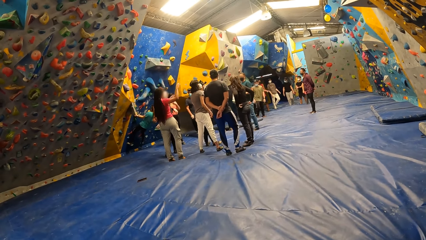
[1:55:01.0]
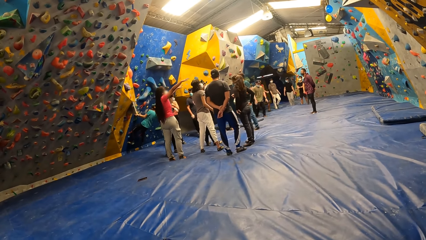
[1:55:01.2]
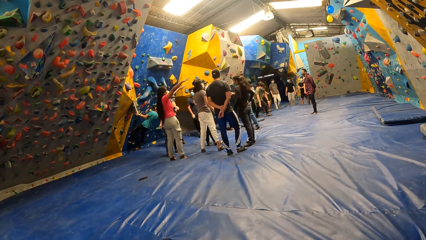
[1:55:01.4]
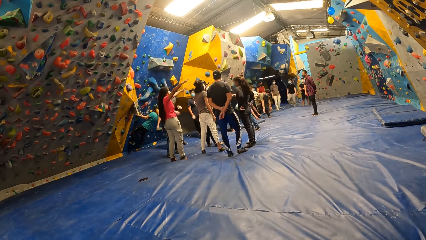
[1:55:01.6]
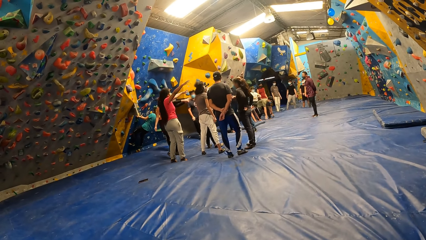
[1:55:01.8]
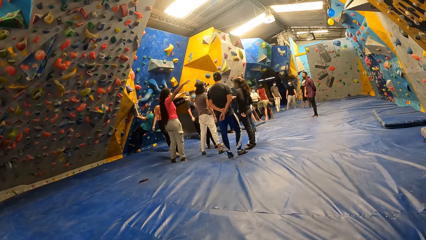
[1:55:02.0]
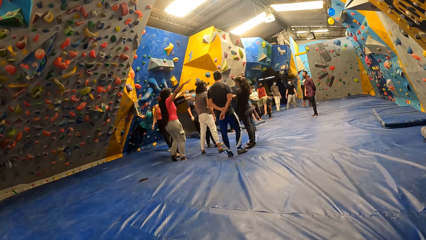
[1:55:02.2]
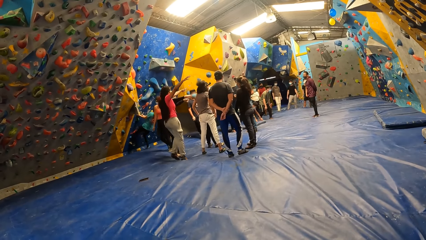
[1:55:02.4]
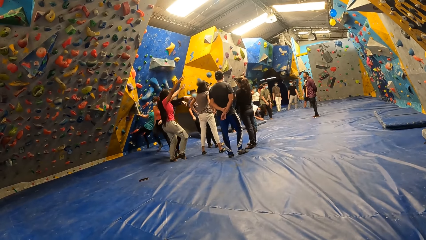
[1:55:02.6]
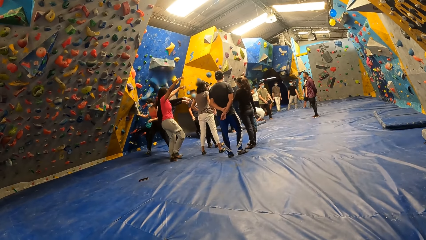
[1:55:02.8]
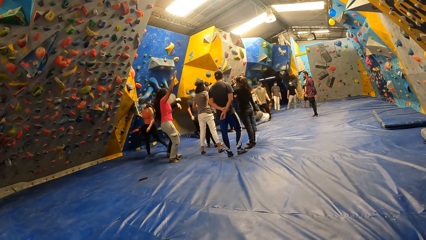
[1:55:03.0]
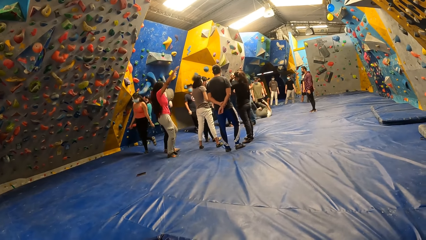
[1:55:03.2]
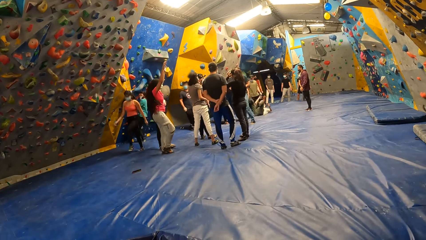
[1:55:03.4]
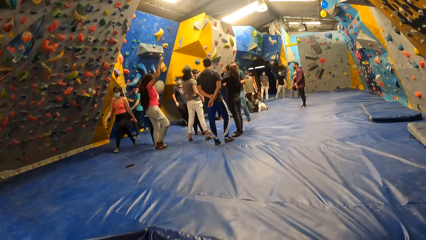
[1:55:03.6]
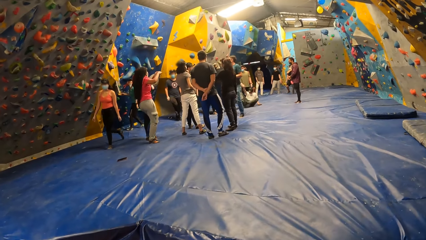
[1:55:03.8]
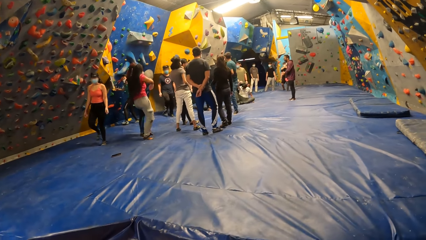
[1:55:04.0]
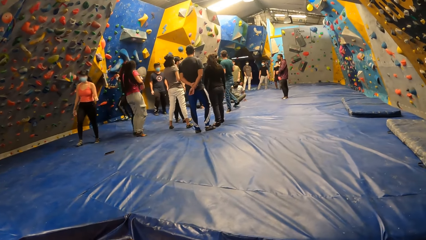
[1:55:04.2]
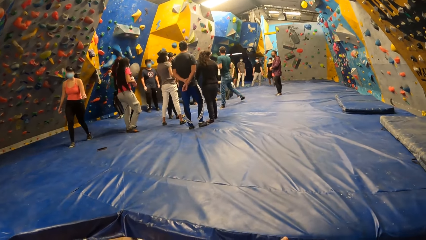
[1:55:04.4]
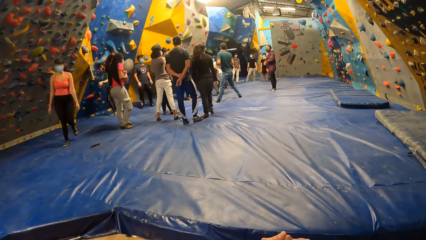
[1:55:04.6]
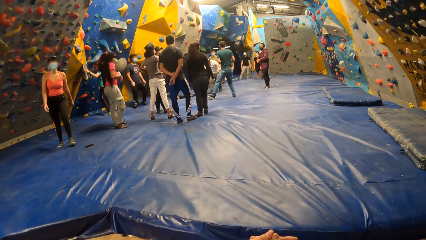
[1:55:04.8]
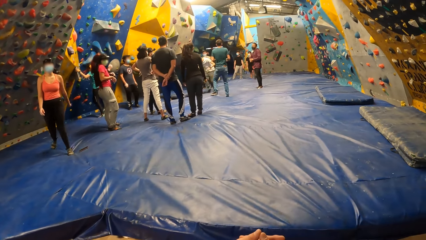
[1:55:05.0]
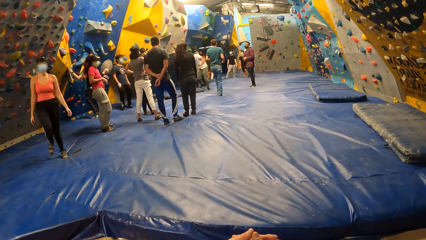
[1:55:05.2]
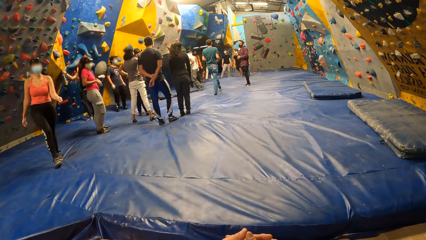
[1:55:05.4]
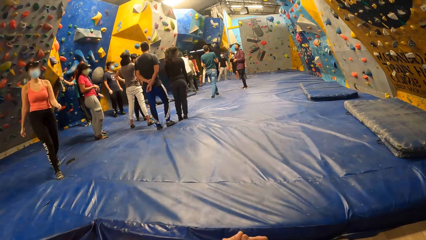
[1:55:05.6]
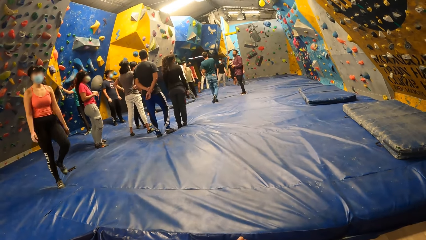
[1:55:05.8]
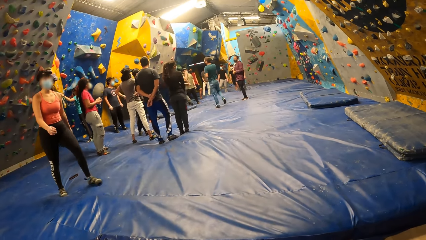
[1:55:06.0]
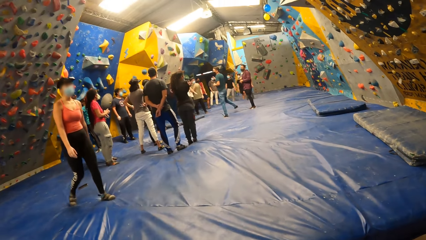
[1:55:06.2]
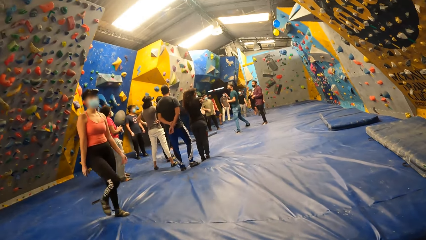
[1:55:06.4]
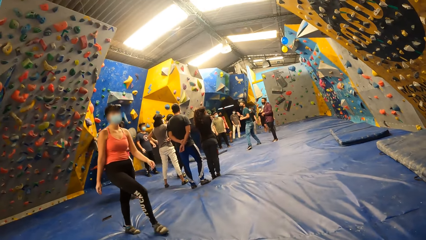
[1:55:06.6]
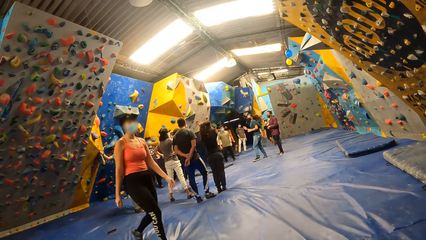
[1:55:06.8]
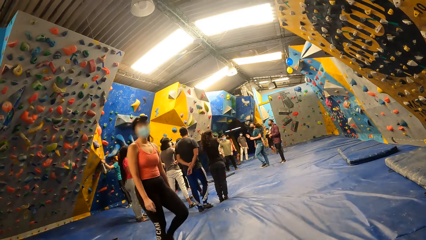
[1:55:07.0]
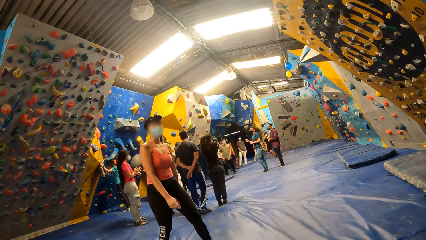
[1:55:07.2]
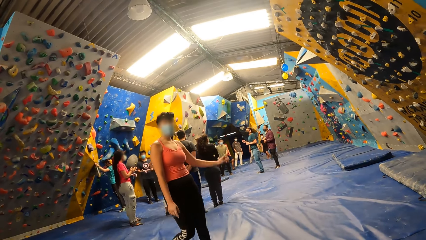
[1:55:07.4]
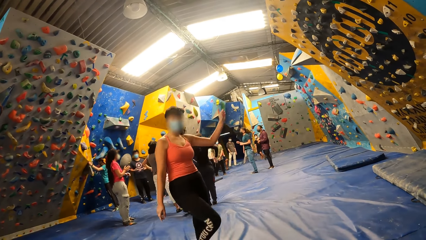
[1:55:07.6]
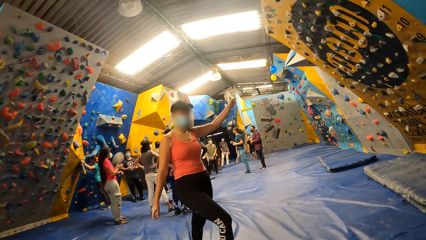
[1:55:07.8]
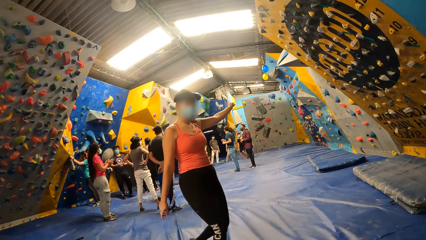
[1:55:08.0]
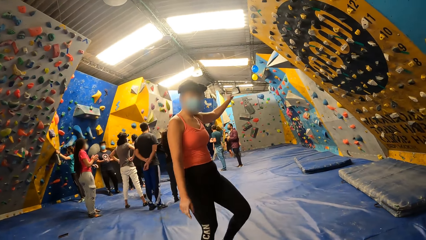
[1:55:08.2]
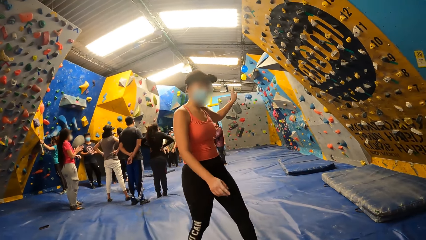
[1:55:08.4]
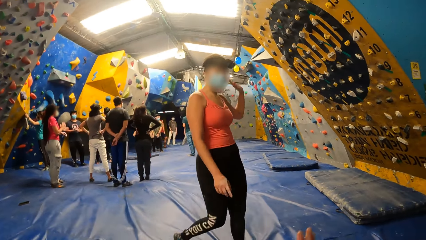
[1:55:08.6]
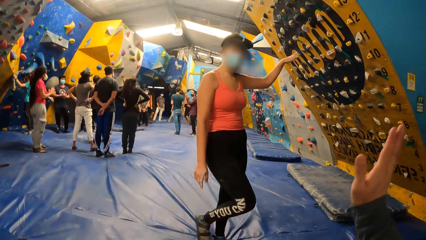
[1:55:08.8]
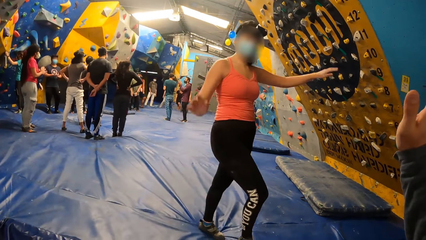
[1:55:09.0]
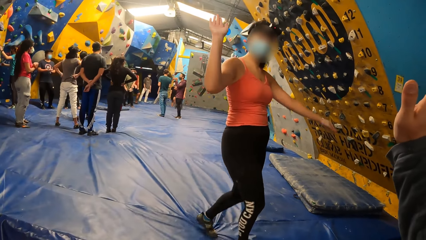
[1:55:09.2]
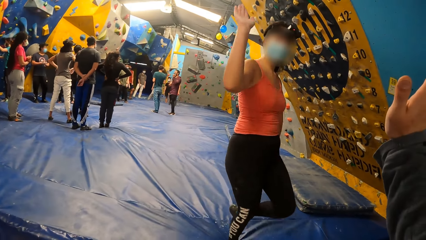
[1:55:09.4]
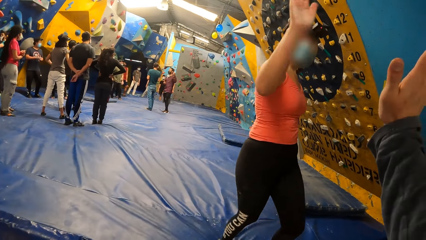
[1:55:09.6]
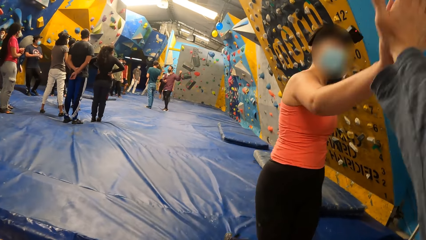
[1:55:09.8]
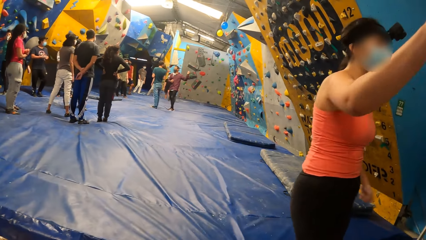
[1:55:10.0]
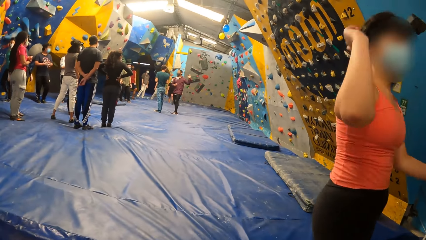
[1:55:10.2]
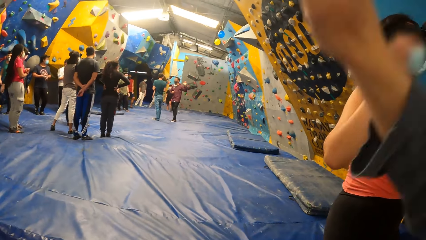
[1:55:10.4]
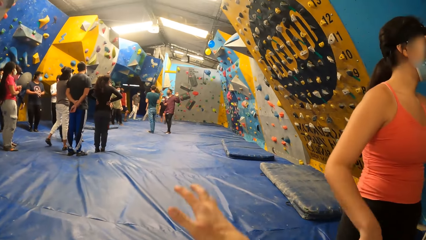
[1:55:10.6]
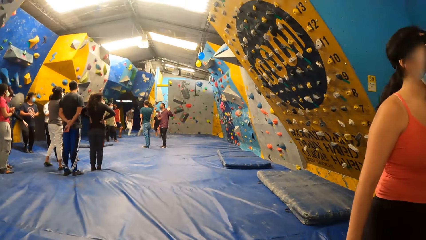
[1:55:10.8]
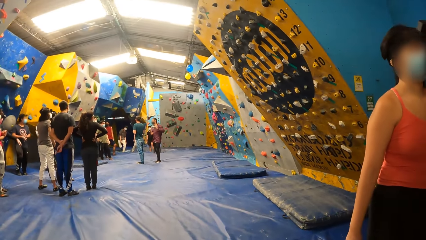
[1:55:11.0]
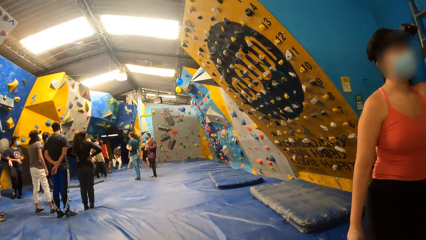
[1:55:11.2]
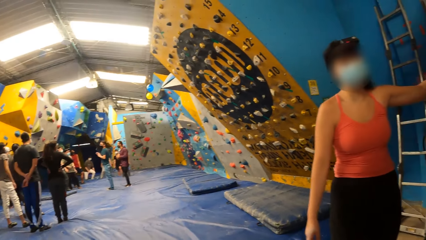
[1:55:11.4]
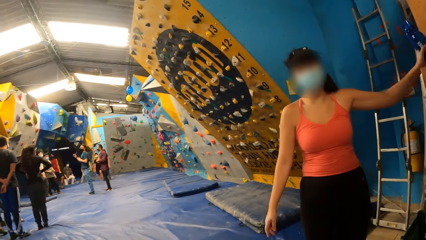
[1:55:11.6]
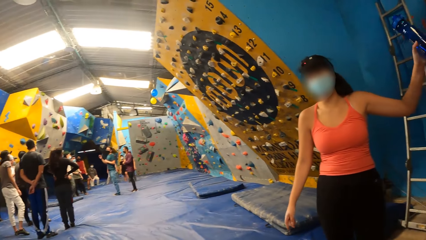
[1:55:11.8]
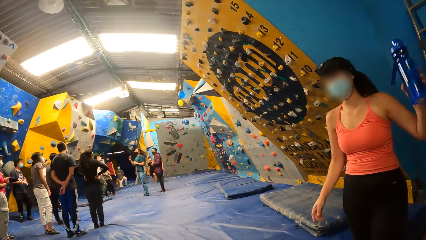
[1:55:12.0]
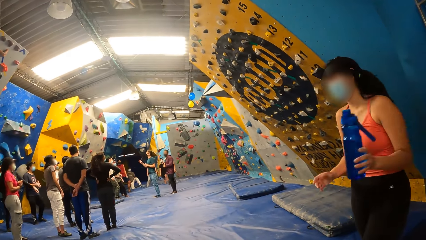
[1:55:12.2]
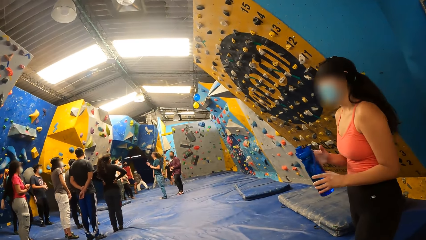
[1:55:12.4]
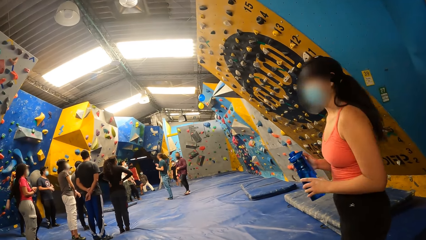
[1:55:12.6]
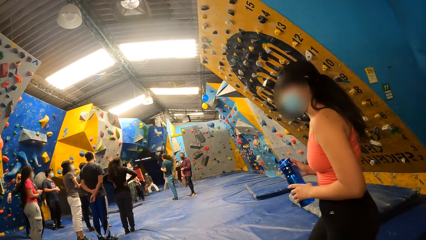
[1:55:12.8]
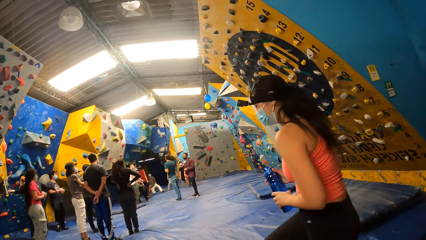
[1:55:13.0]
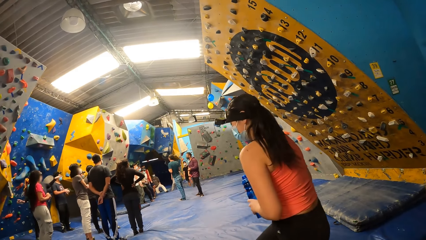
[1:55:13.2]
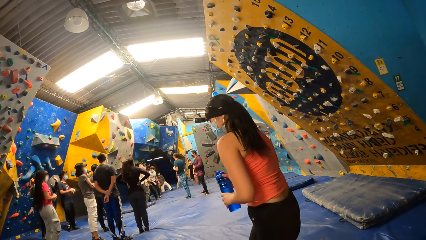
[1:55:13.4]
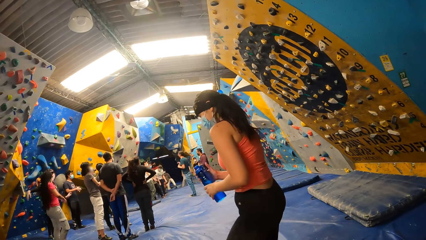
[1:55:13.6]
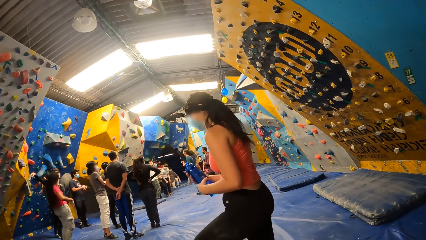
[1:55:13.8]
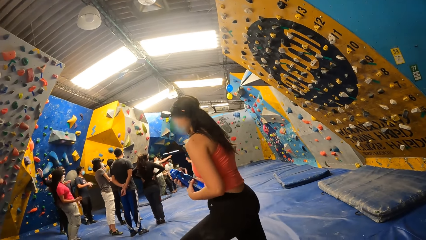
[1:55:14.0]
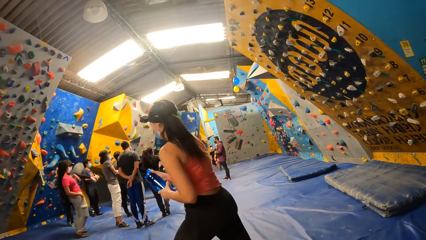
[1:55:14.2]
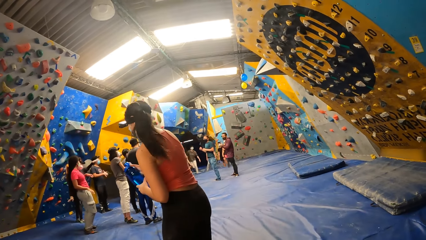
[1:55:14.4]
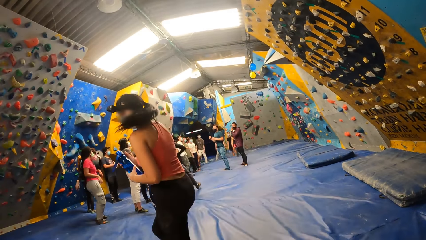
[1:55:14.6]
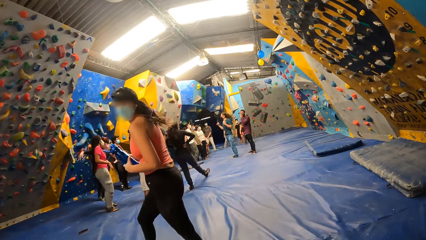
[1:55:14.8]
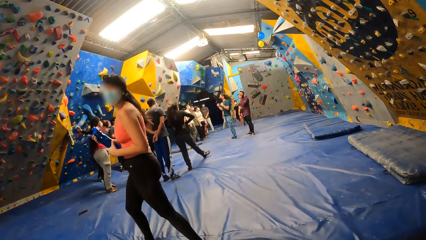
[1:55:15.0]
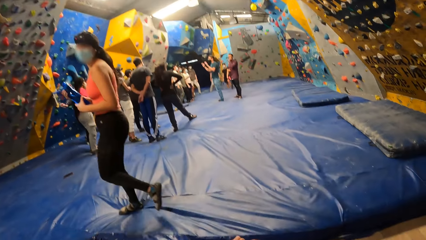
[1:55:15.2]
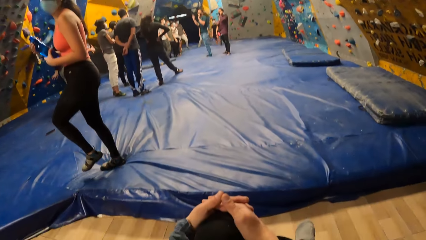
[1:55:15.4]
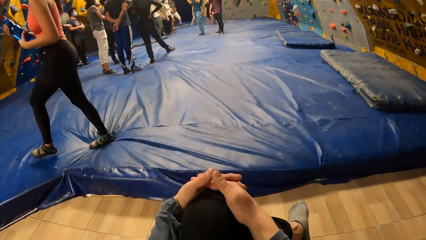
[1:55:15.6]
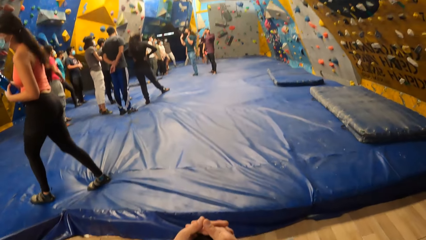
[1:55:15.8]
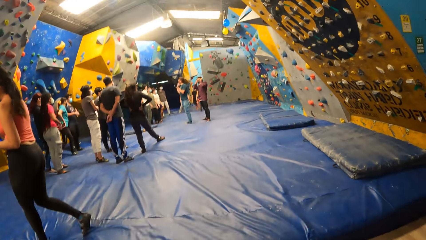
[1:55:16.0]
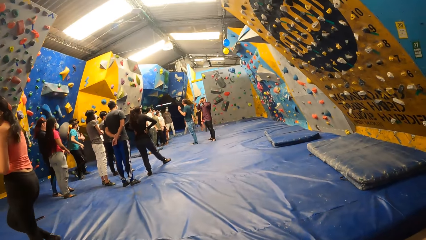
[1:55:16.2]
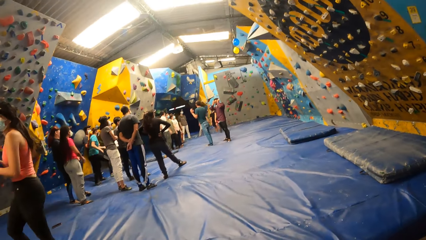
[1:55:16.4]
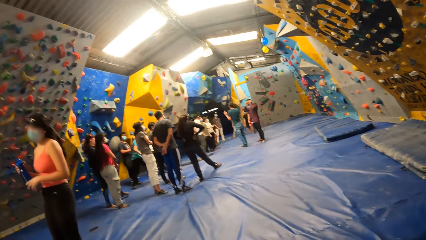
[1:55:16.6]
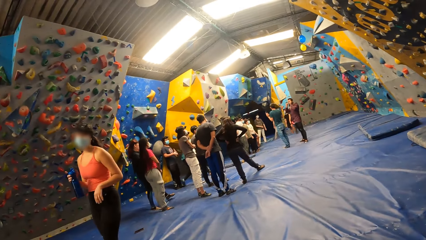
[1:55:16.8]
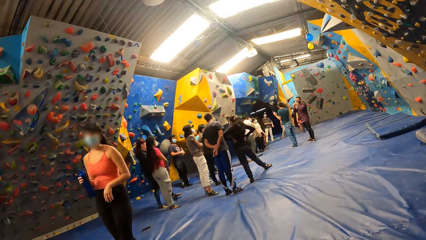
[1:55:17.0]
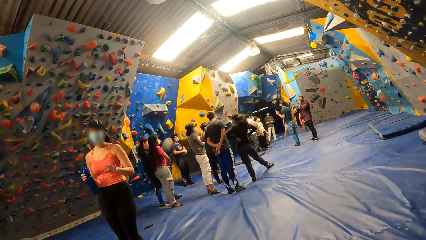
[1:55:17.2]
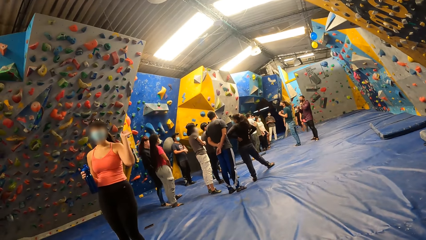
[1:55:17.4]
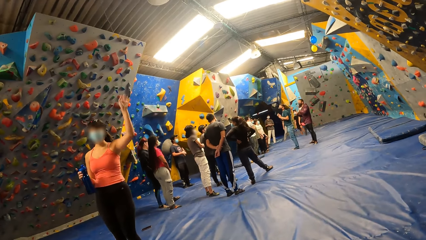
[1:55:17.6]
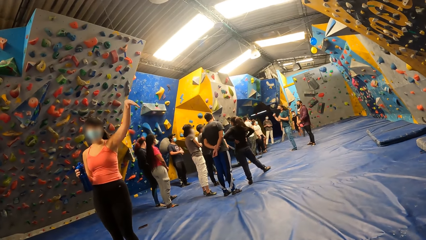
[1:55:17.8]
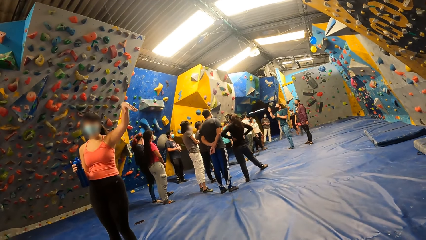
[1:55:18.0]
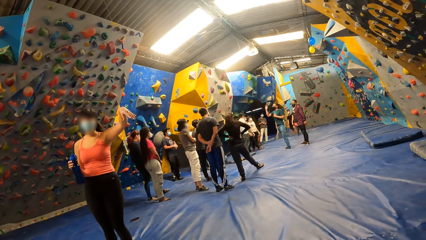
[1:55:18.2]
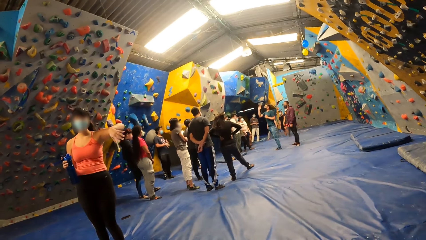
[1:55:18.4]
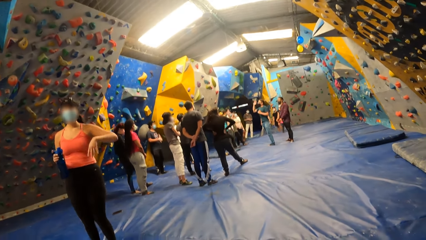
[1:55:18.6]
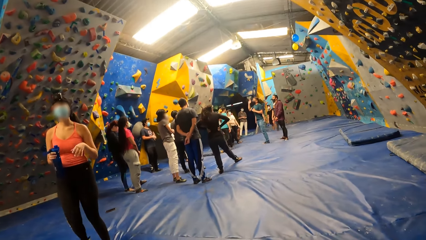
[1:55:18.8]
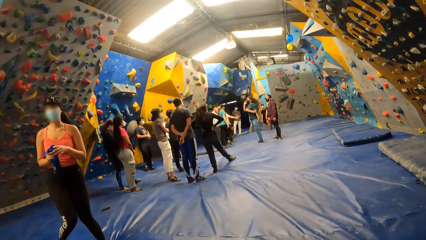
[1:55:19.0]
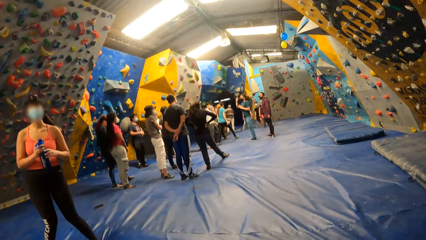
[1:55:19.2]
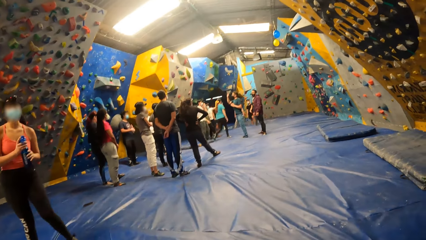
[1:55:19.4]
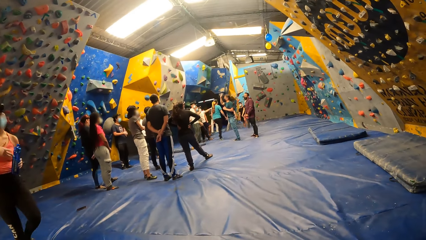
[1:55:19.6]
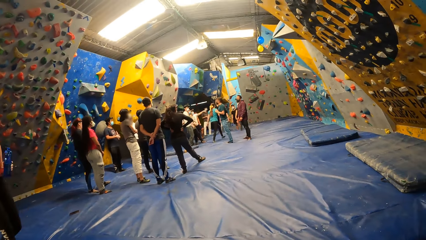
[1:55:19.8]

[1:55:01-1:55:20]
A woman walks towards the camera wearer. Another woman comes down onto the foam landing. An instructor and another instructor talk to the group of people. The camera wearer interacts with the first woman. She raises her right hand. The first woman high-fives the camera wearer with her right hand. The first woman grabs a water bottle from the cabinet with her left hand. The first woman holds the water bottle with both hands. The camera wearer converses with the first woman.
